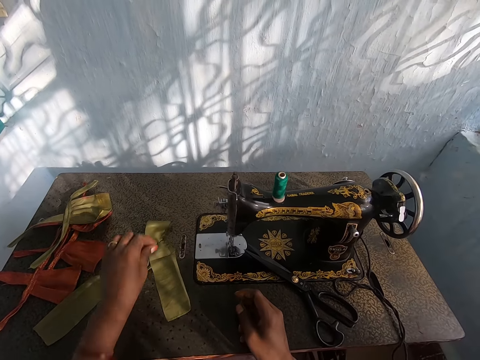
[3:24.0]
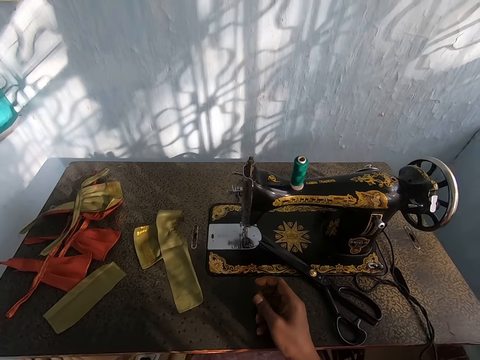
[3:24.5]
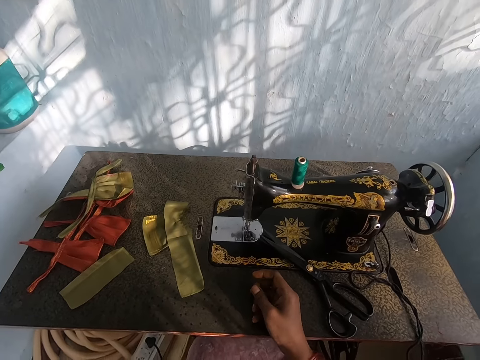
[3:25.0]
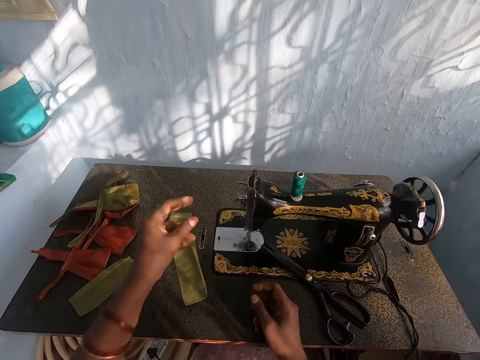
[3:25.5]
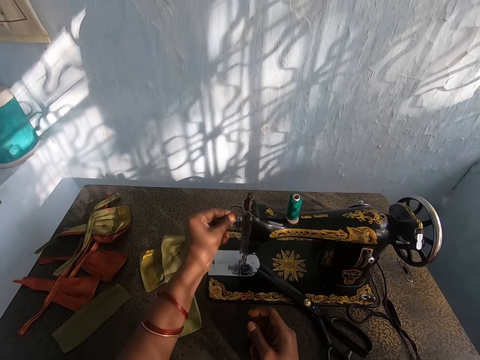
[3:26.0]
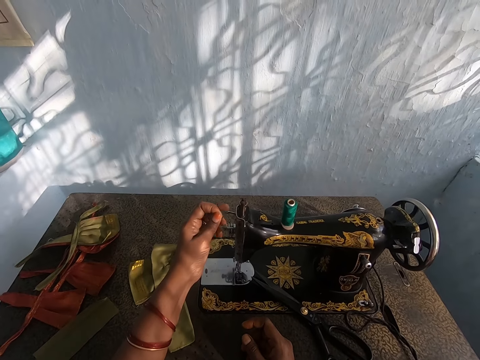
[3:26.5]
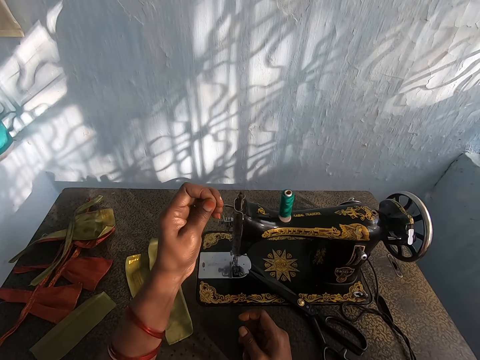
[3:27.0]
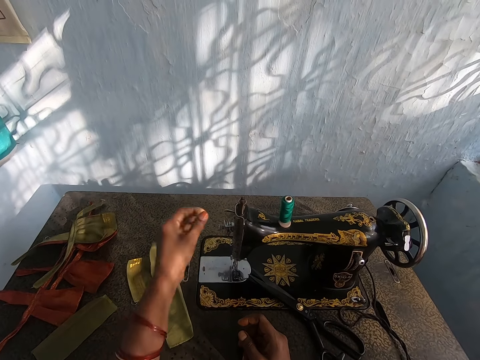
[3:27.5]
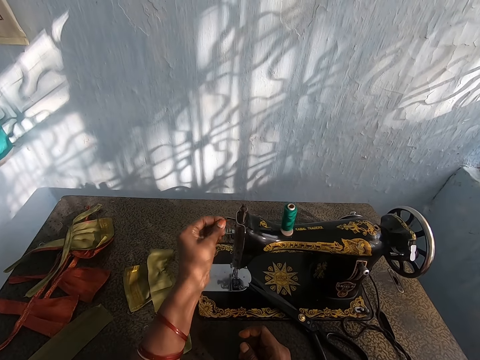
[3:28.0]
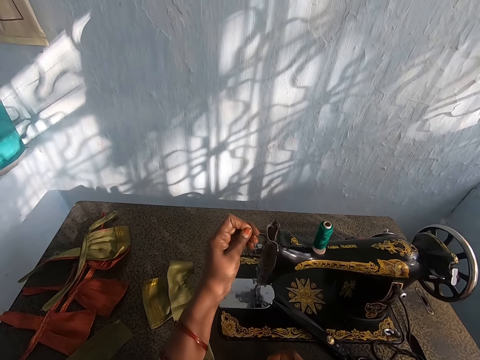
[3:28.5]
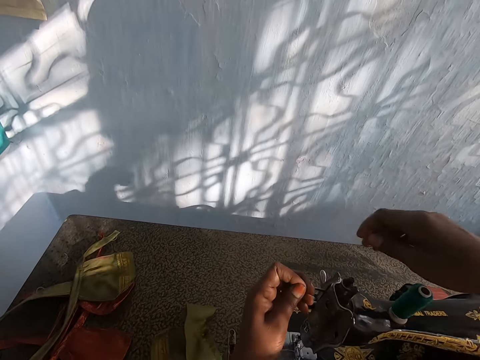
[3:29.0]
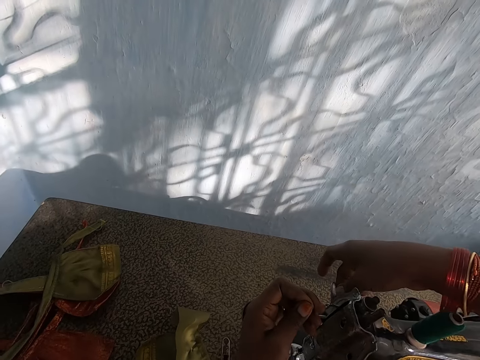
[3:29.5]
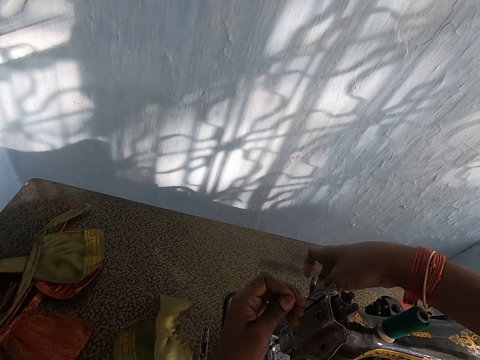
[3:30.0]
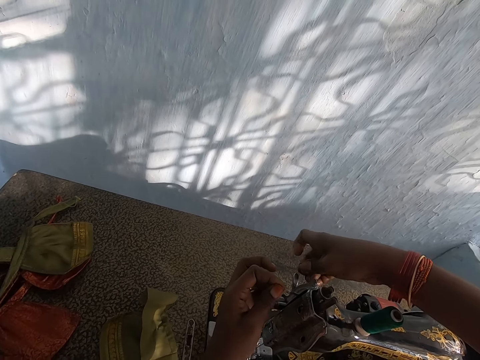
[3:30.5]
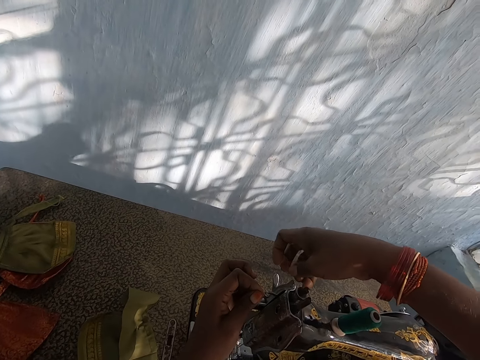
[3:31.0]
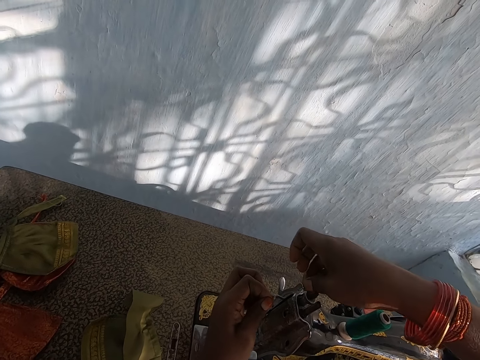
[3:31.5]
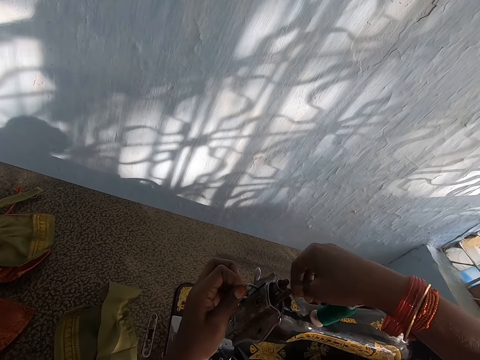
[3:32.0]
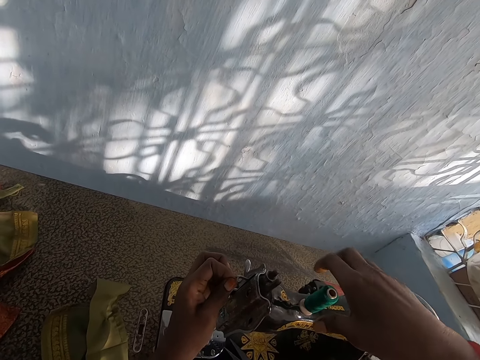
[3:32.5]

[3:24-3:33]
The camera wearer adjusts the thread in the sewing machine. They pull a thread from the sewing machine.

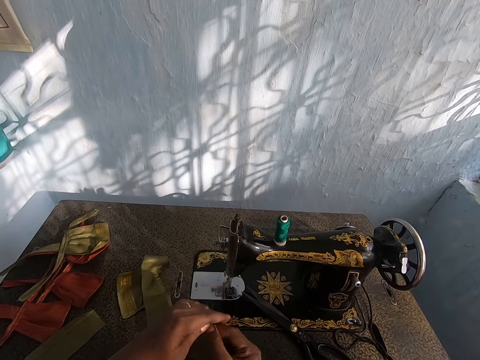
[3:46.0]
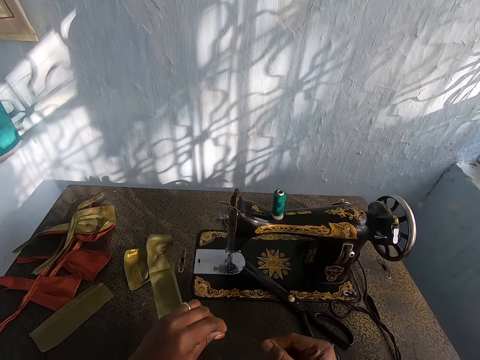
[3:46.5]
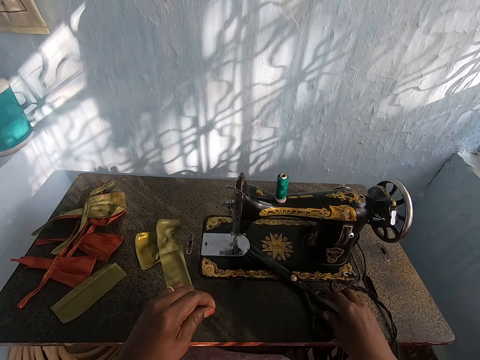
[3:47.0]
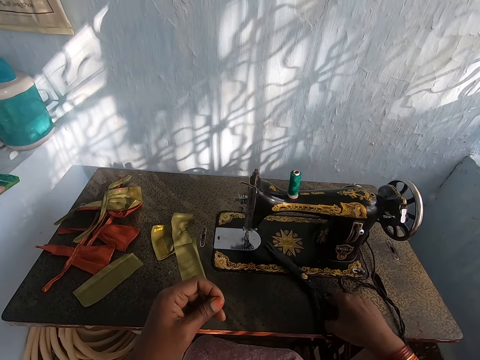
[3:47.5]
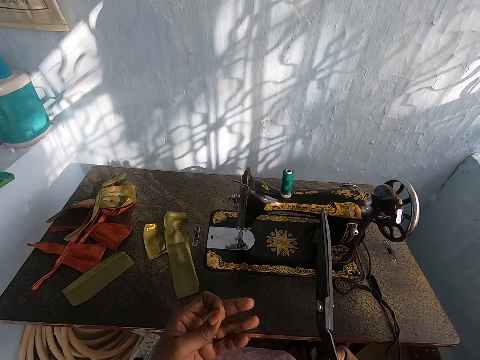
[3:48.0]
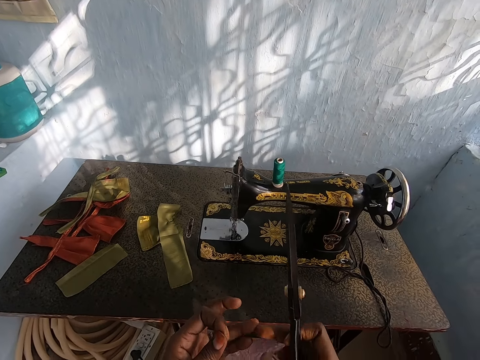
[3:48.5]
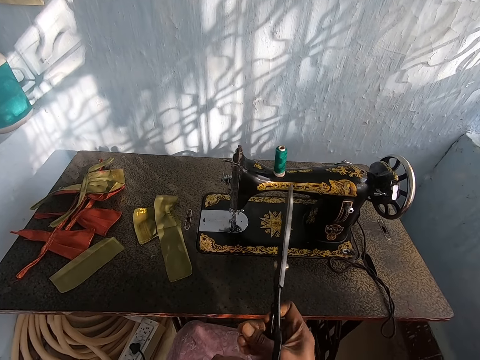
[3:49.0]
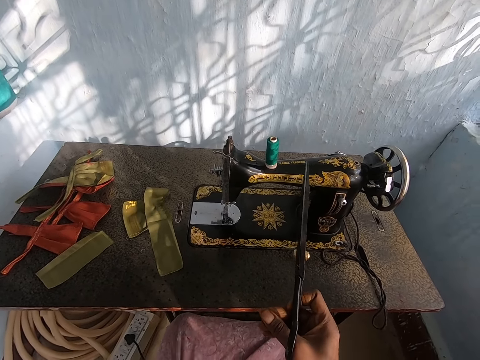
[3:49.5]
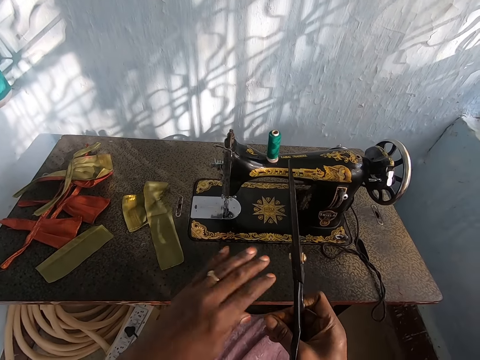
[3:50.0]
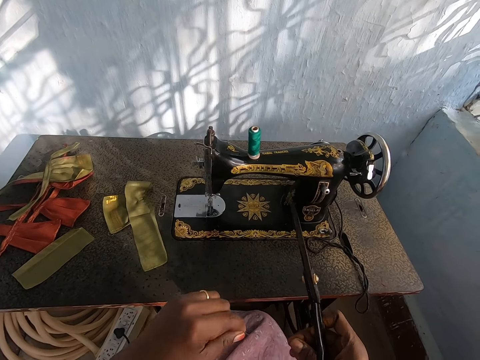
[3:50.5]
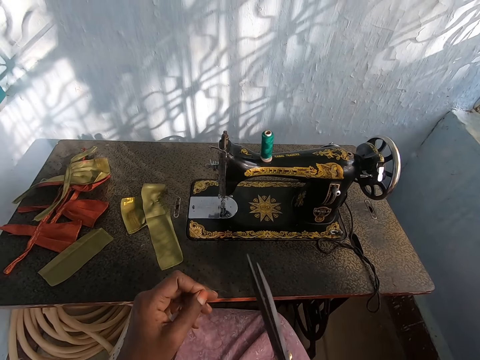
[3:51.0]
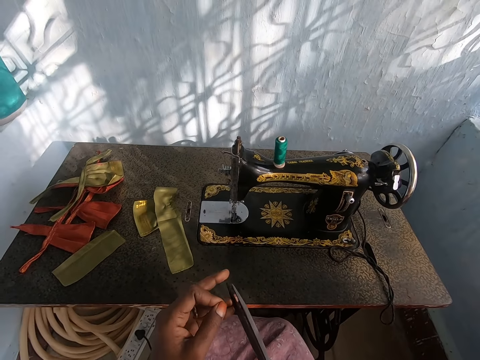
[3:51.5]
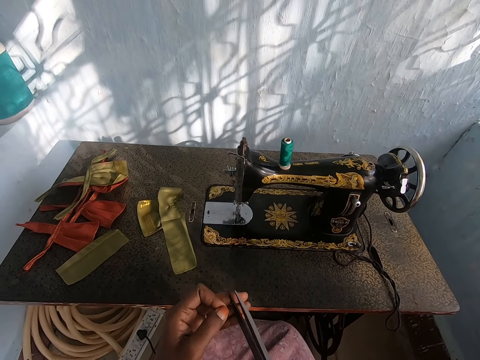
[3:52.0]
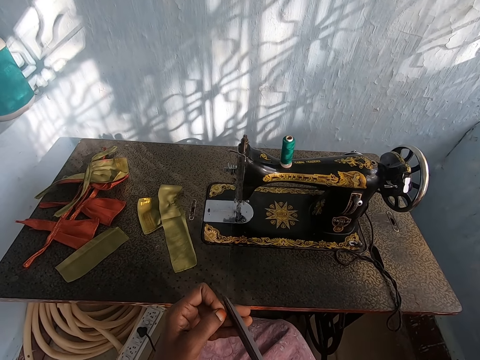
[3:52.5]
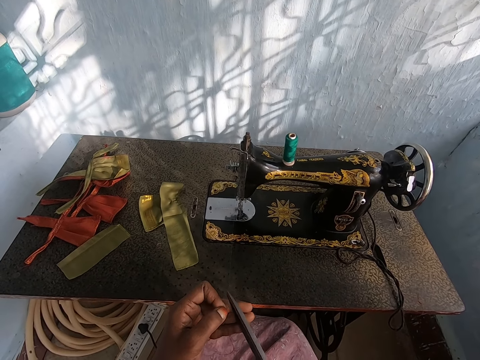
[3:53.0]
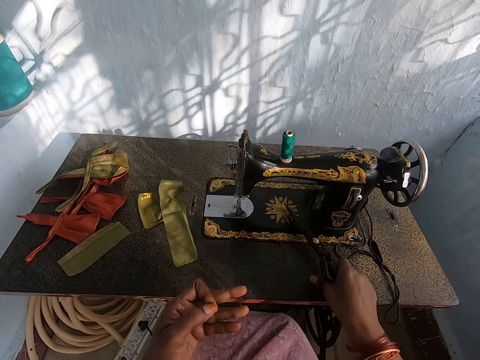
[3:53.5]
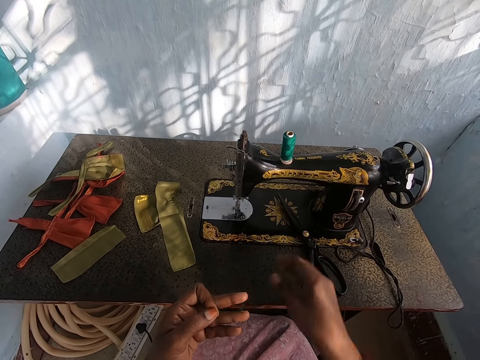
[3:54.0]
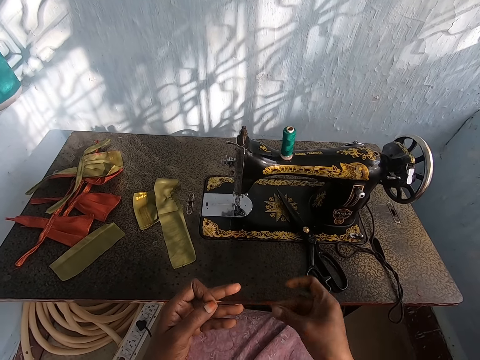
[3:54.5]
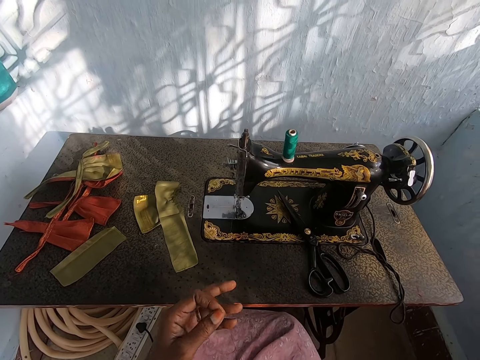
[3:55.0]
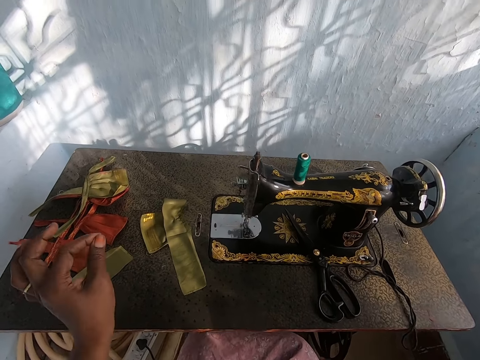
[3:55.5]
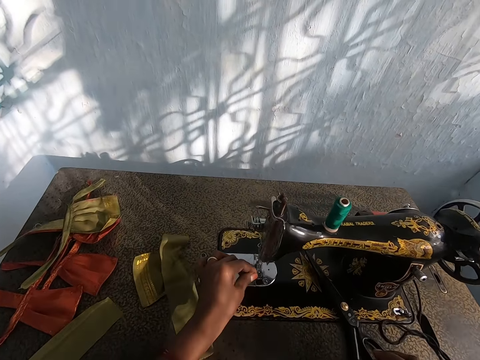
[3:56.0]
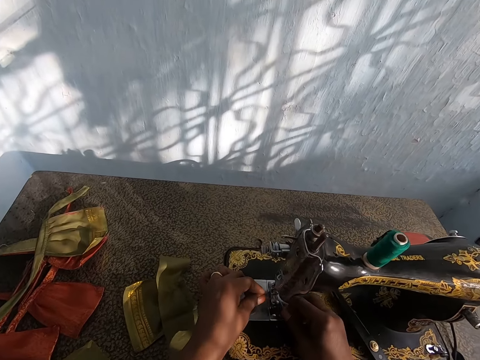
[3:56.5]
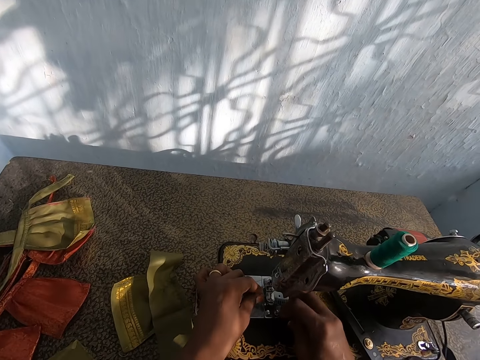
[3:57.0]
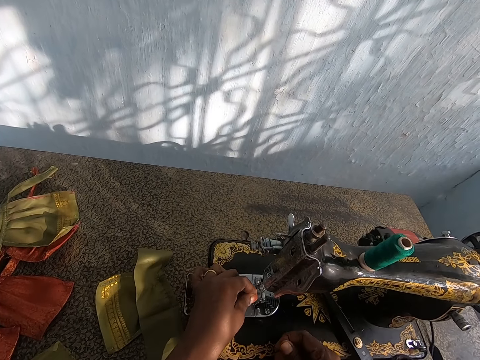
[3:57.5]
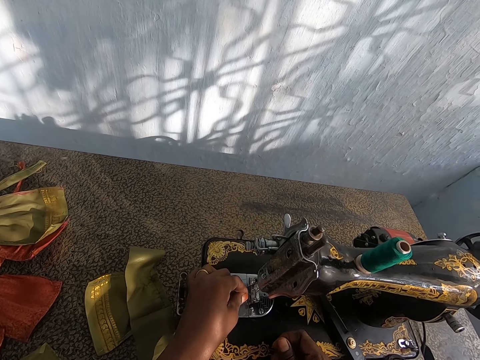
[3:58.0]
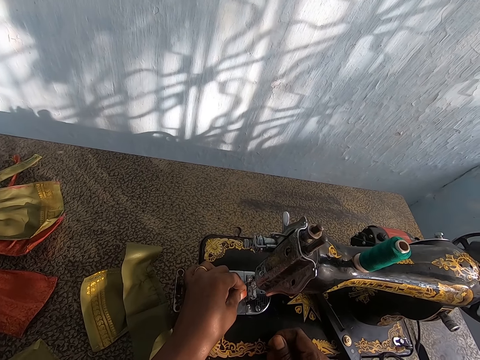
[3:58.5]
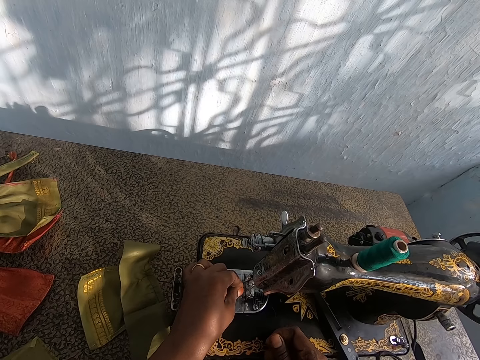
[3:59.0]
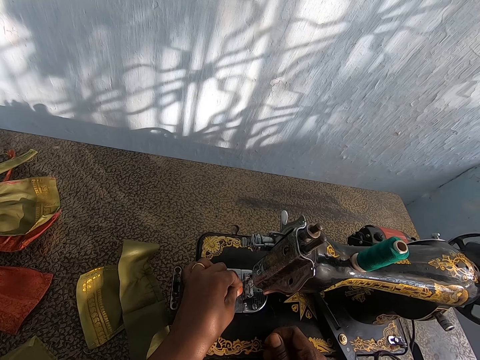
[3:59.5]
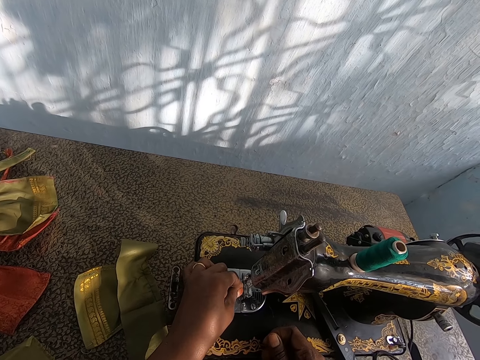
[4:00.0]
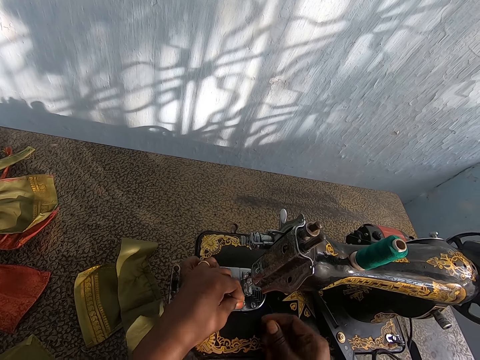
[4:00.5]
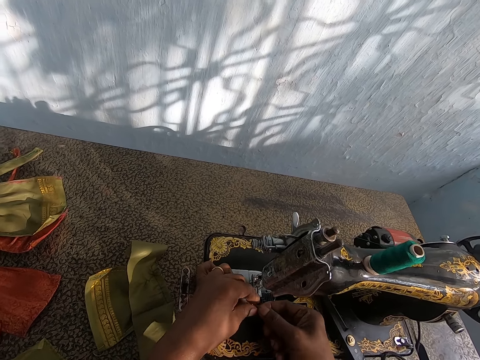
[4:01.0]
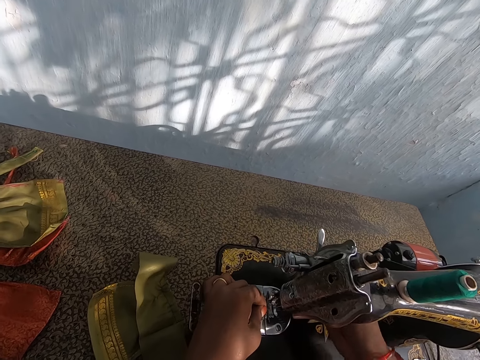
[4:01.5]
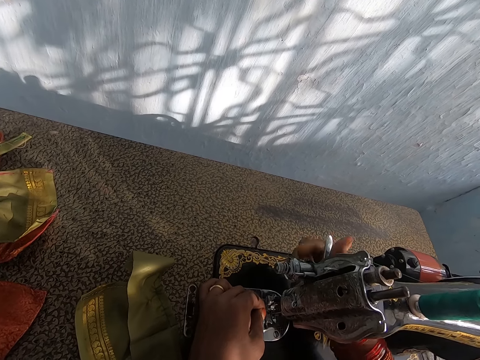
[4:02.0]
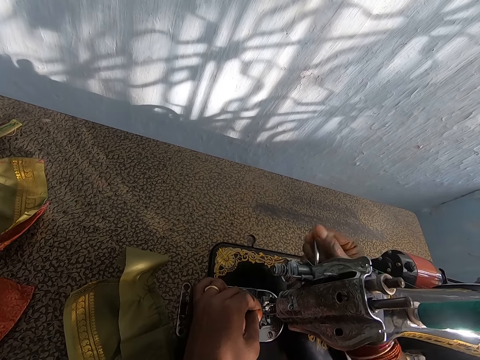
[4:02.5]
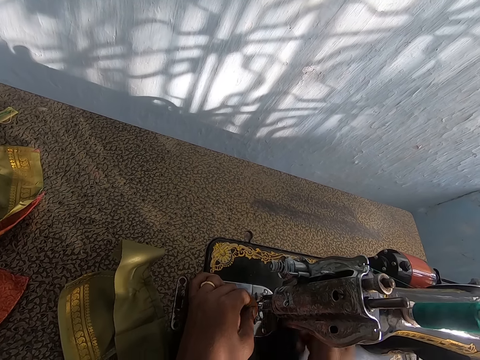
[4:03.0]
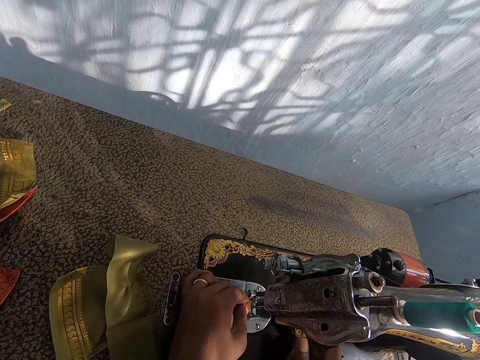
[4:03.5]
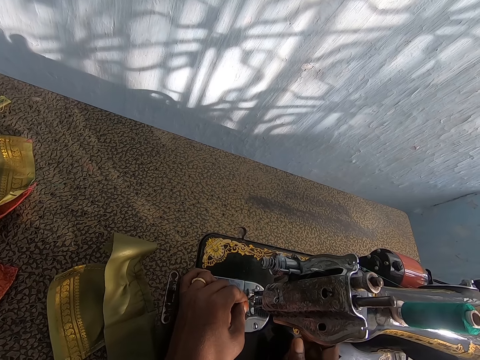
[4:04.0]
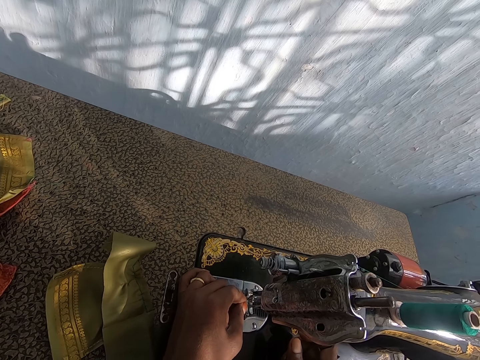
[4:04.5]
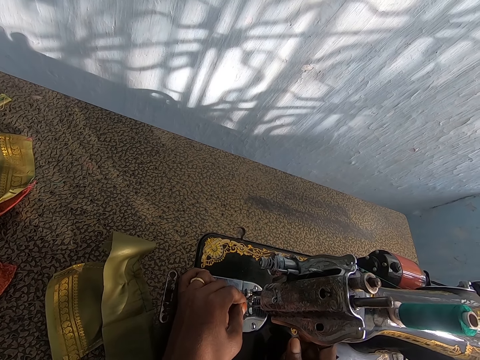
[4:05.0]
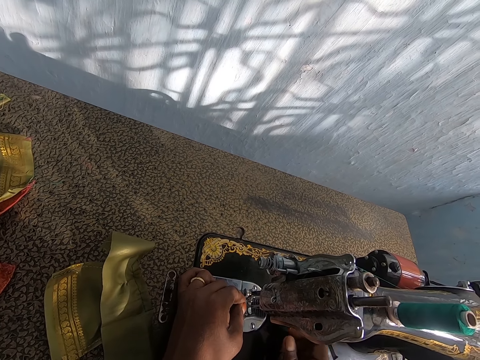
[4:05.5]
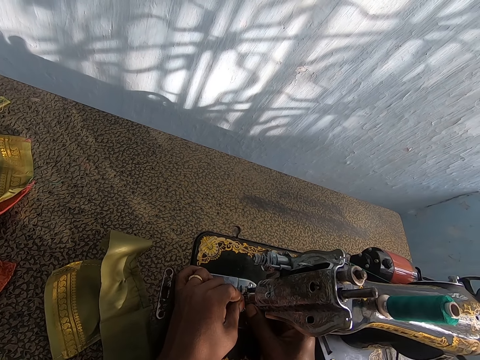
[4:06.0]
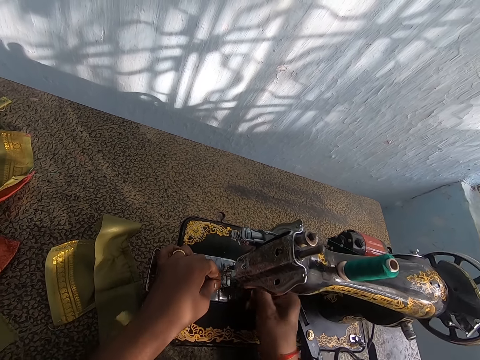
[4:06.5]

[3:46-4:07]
The camera wearer picks the scissors from the sewing machine. They pick a thread. They cut the thread with the scissors. They drop the scissors on the sewing machine. They put the thread. They fix the thread in the sewing machine needle.
